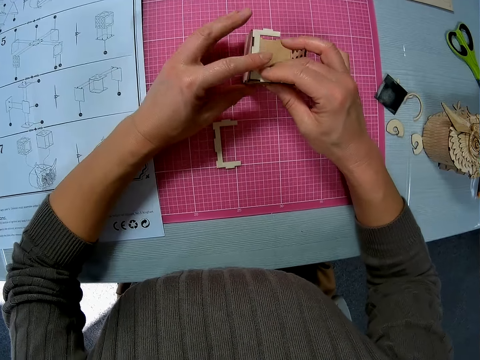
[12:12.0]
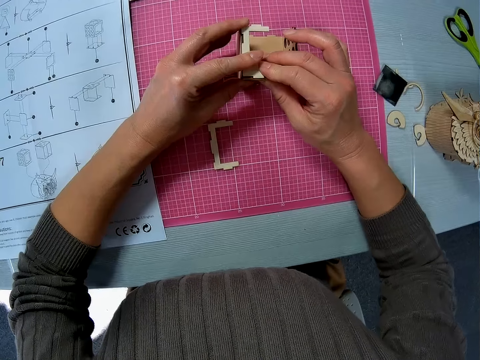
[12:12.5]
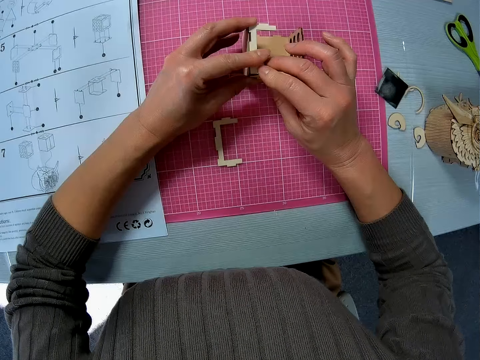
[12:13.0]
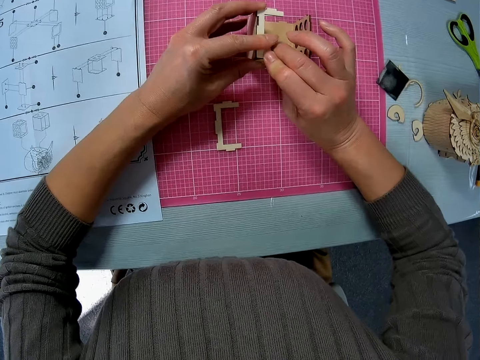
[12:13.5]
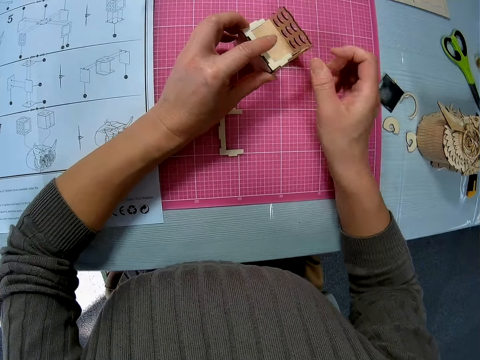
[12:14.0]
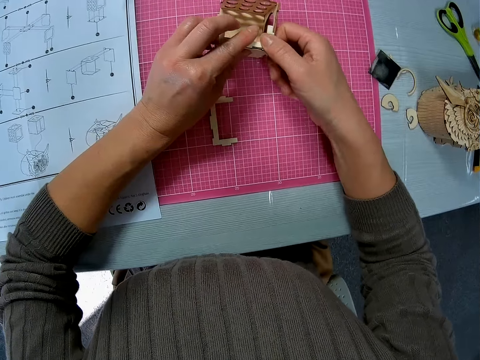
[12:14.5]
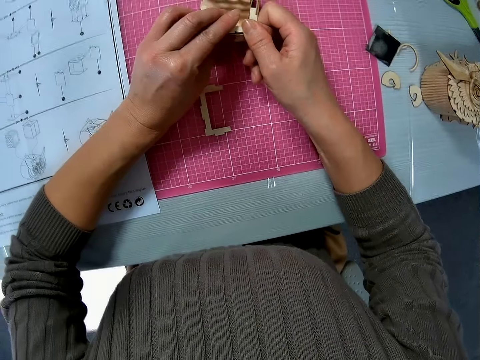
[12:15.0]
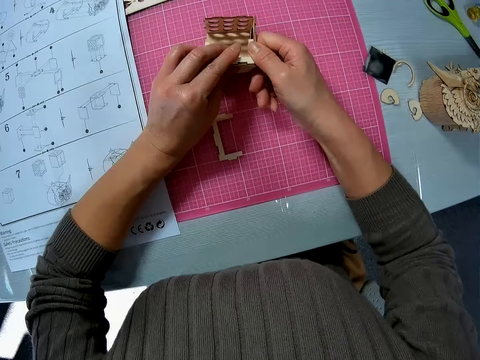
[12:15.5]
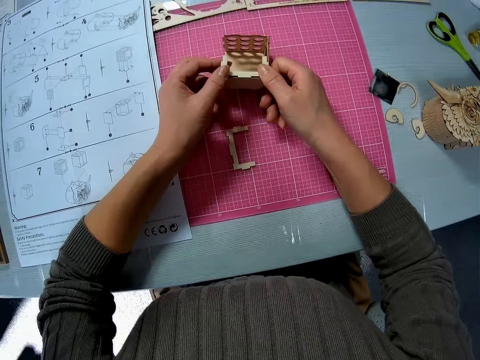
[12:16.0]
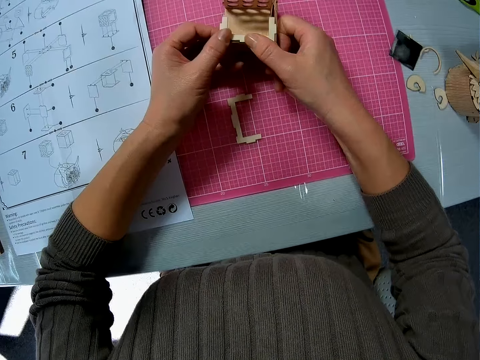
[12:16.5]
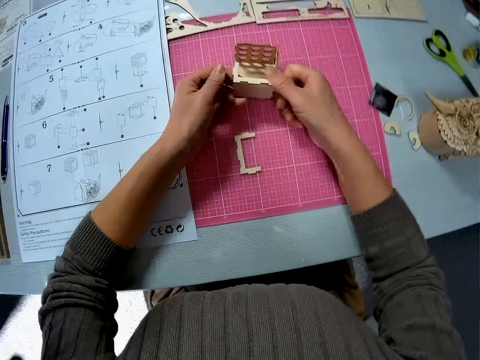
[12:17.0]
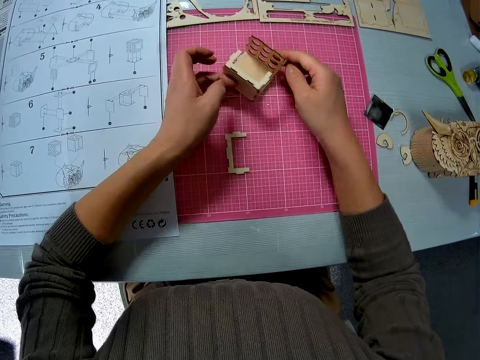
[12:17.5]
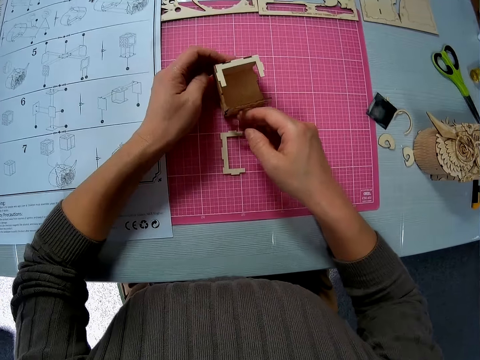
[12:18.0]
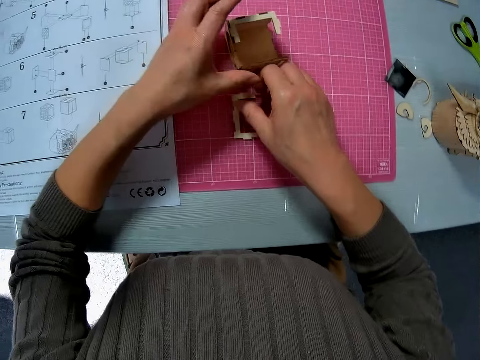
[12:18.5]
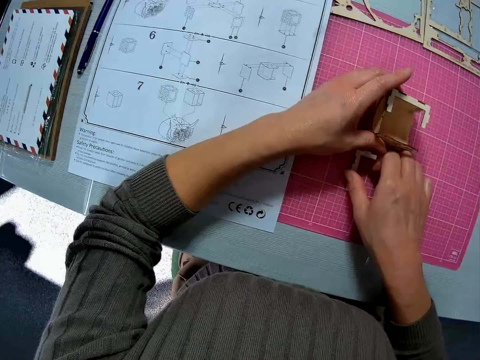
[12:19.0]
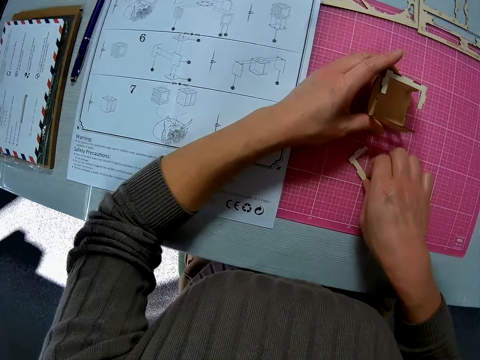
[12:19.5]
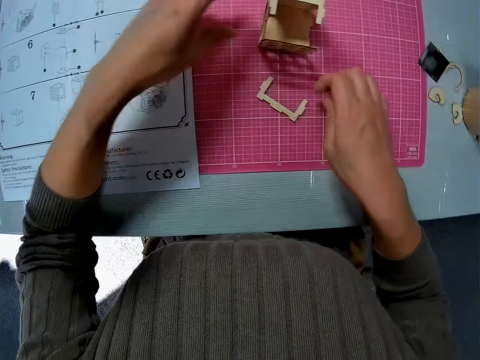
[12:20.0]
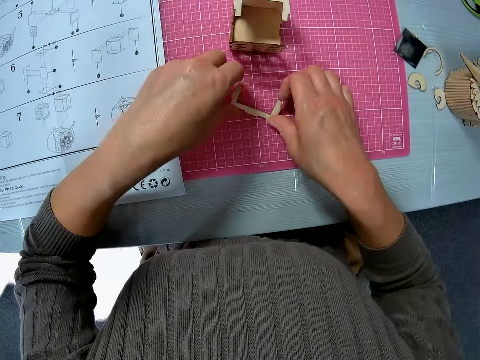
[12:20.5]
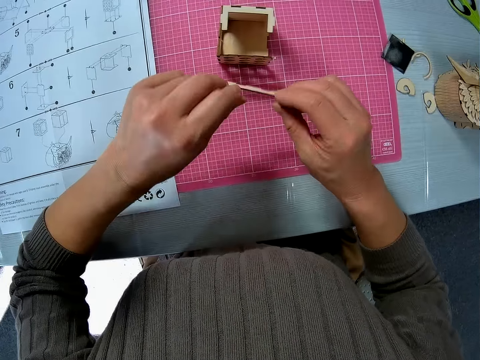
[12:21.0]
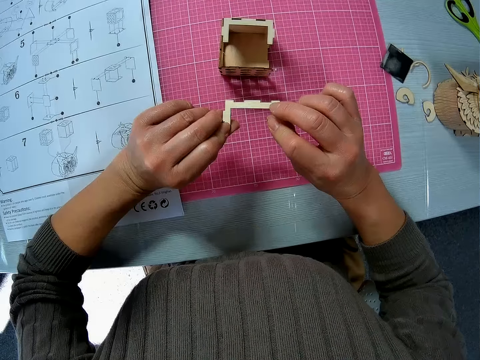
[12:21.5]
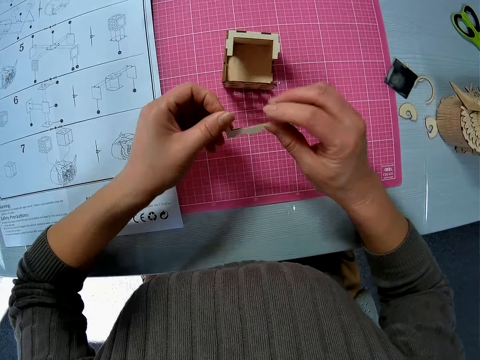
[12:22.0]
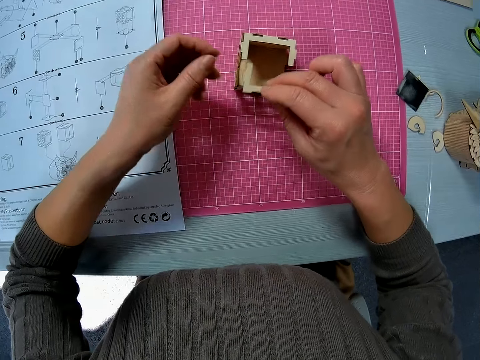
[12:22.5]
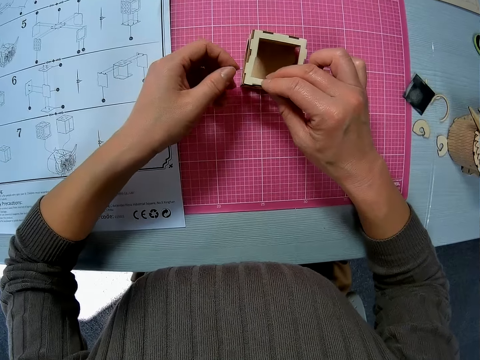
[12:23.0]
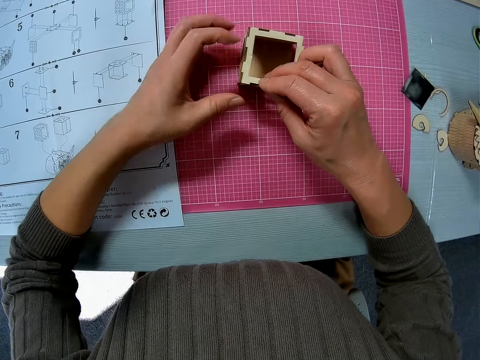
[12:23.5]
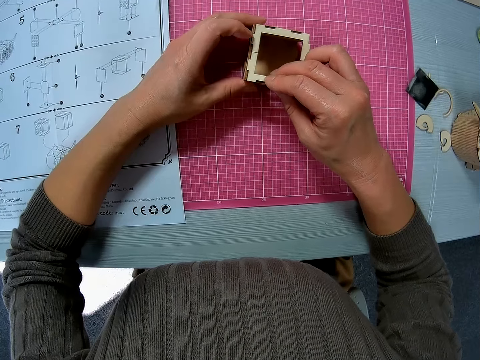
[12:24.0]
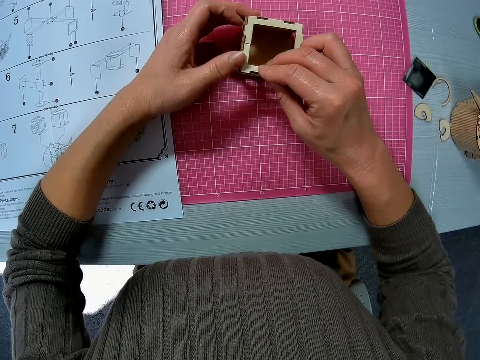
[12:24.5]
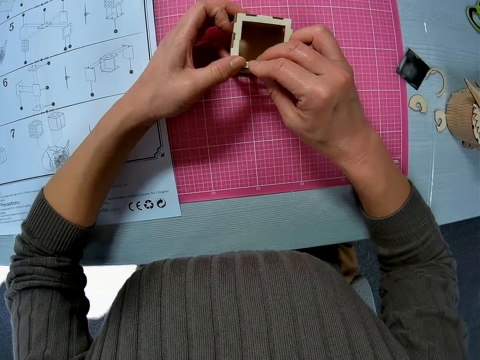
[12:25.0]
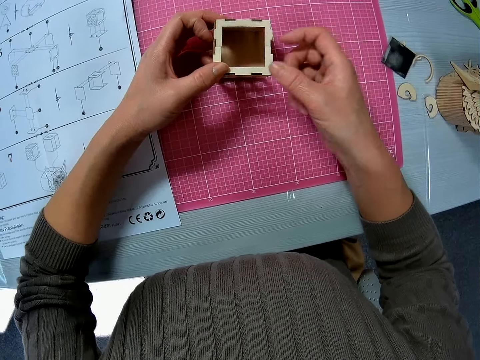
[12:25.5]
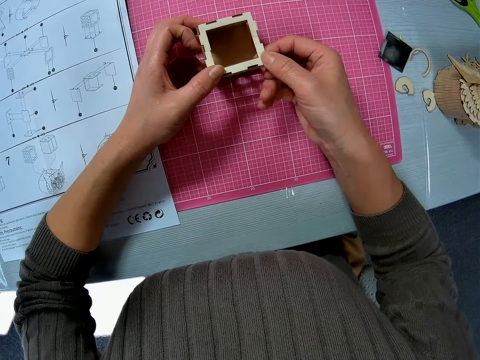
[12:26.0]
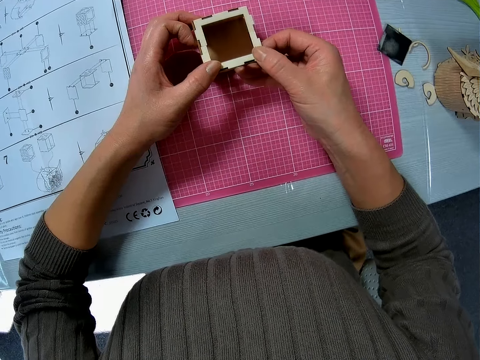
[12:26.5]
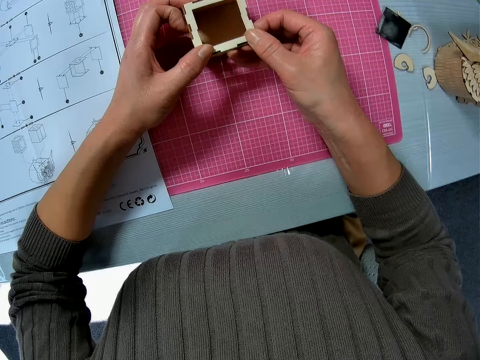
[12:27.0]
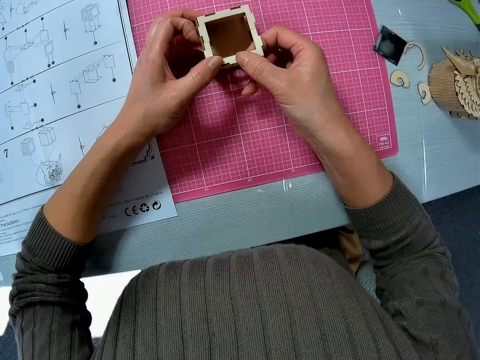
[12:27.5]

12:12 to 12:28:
The camera wearer picks up another wooden piece or wooden craft shape on the table. They turn the wooden craft shapes. They craft the wooden craft shapes. They join the piece to the wooden assembly.

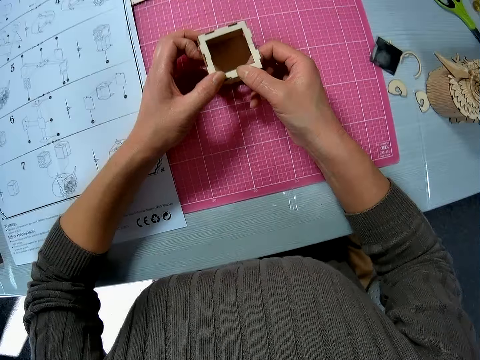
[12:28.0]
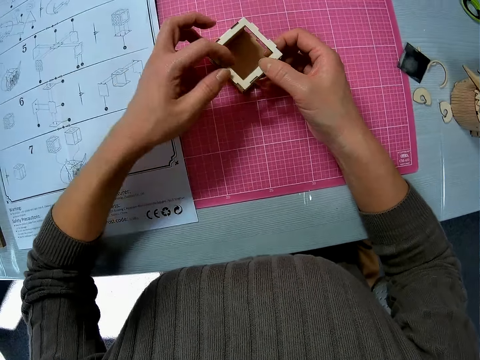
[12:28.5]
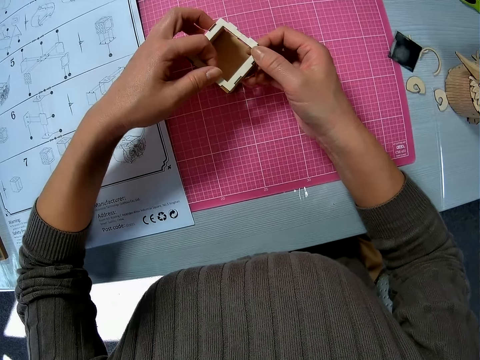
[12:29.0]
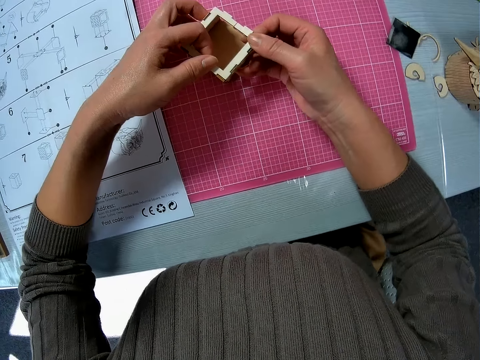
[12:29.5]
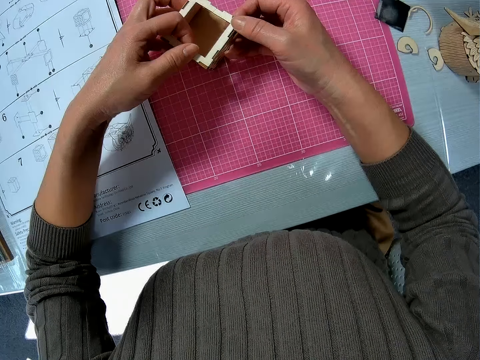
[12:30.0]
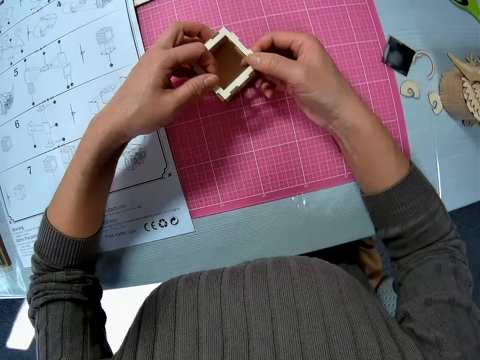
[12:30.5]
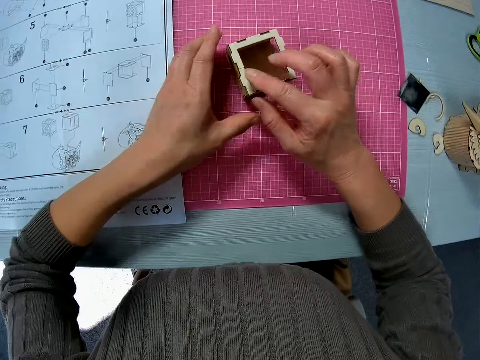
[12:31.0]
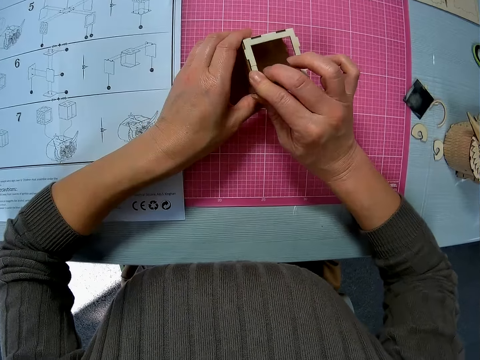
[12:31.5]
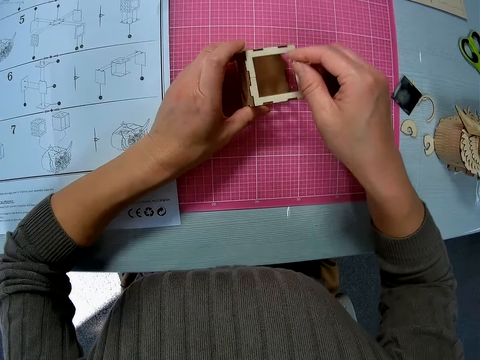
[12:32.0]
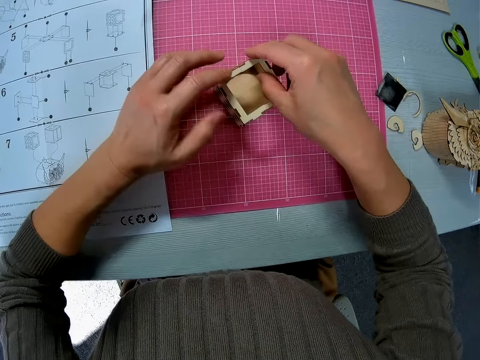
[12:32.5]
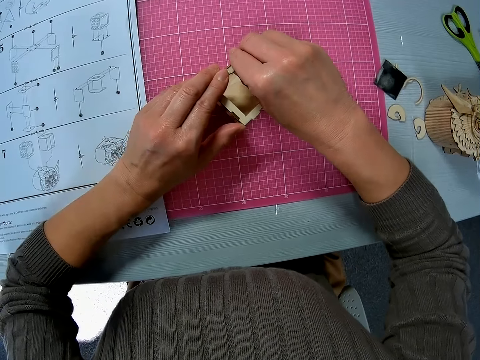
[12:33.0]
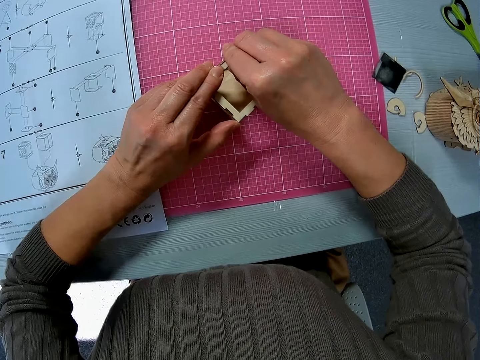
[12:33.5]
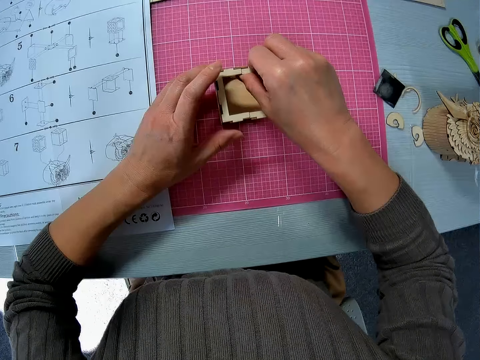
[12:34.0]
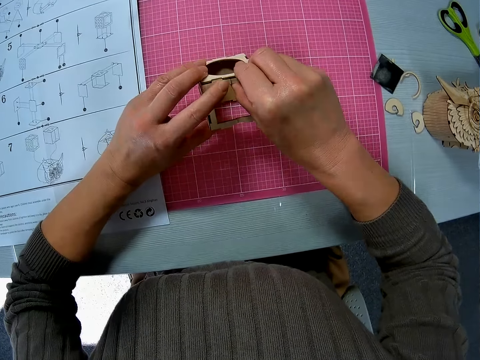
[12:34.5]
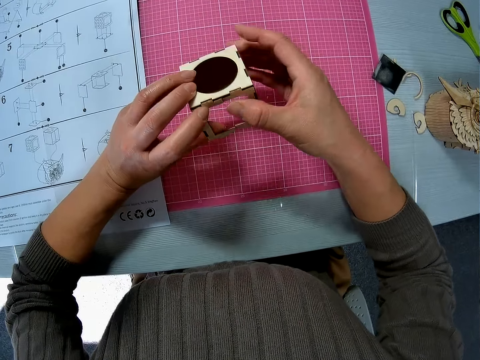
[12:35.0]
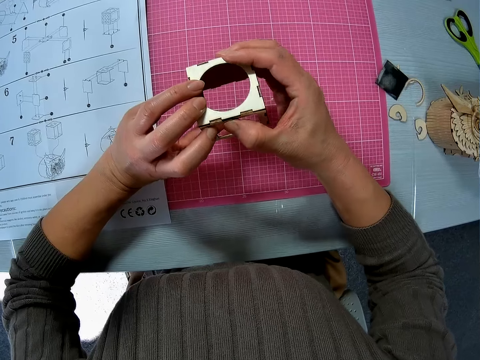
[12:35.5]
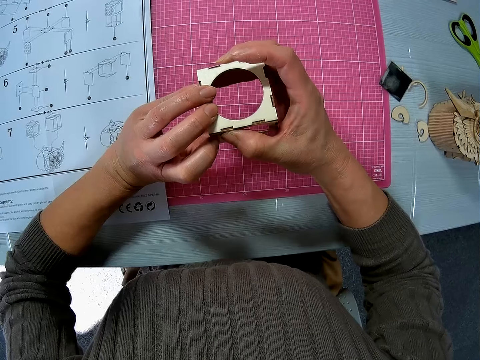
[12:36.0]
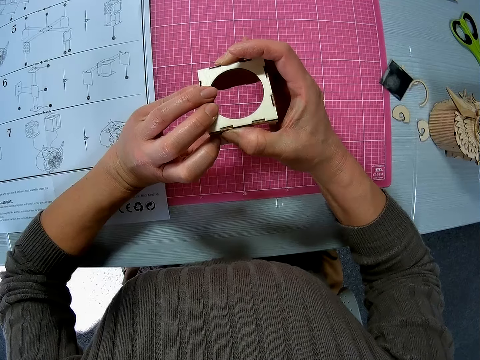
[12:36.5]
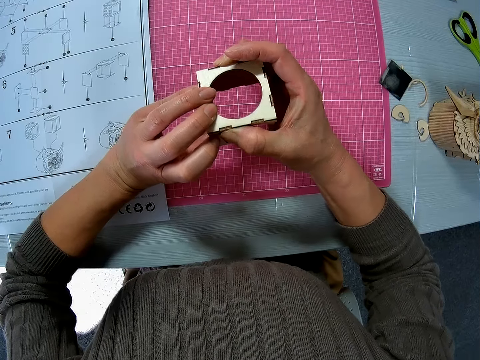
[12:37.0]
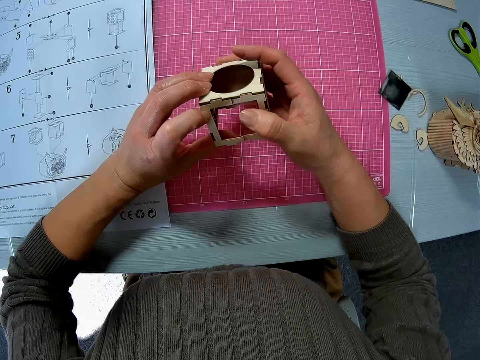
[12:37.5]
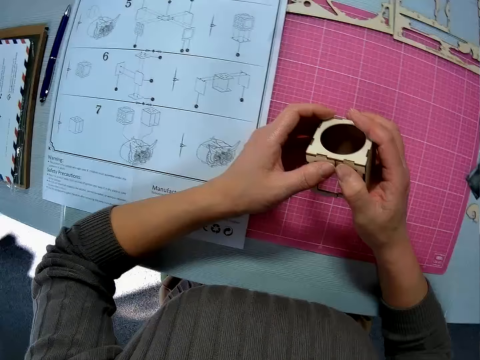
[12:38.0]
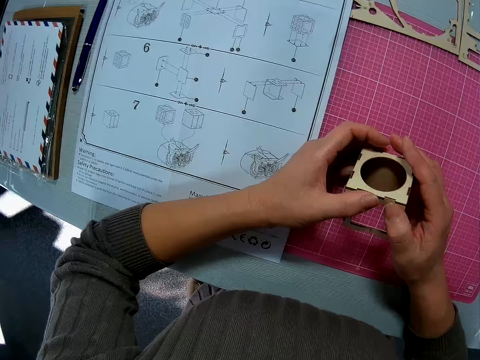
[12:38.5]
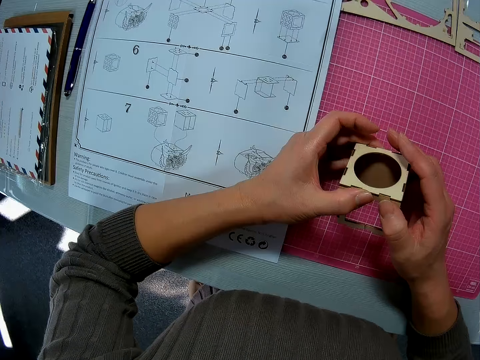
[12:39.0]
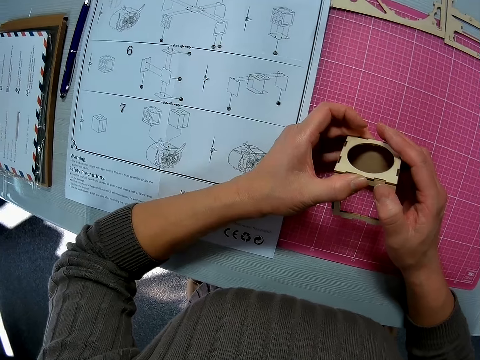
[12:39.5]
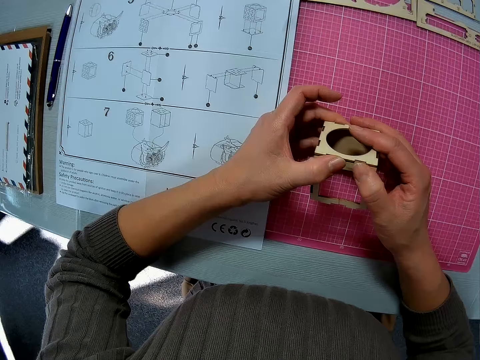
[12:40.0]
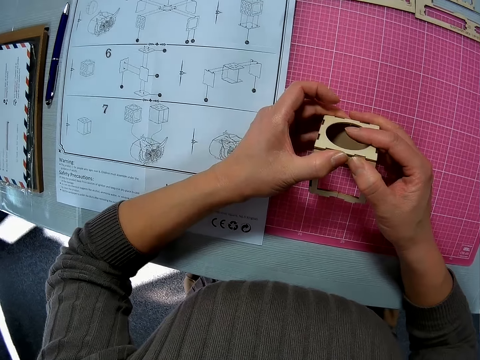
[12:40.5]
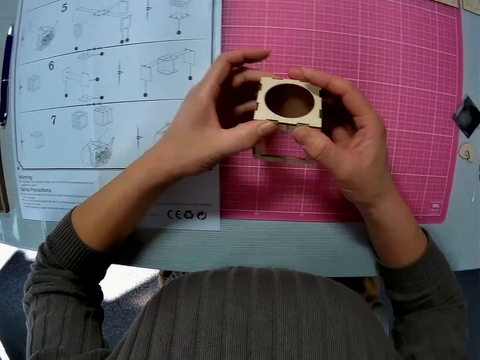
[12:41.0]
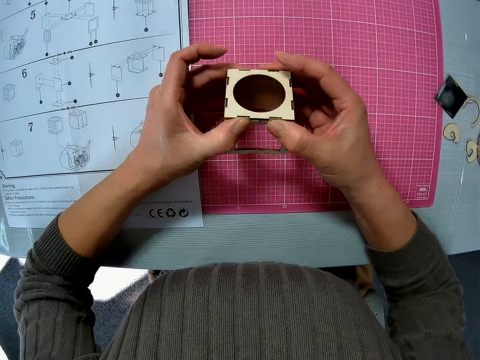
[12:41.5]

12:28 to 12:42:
The camera wearer holds the wooden craft shapes. They adjust the wooden assembly. They look at the manual. They turn the wooden craft shape.
